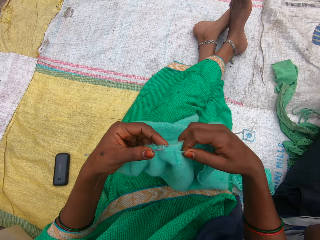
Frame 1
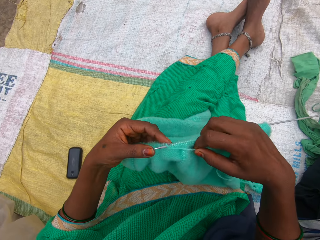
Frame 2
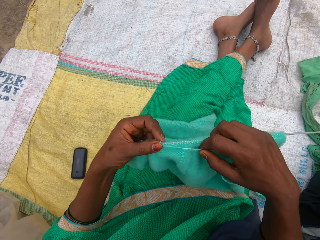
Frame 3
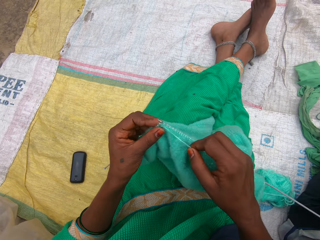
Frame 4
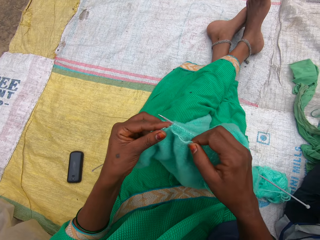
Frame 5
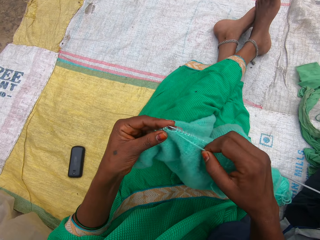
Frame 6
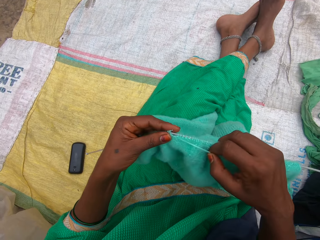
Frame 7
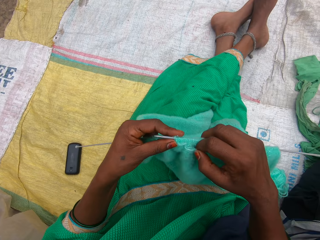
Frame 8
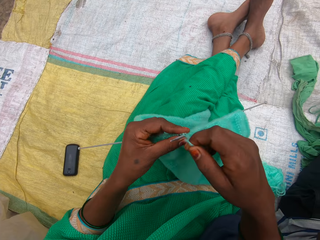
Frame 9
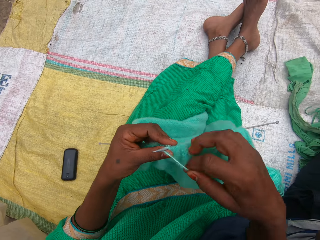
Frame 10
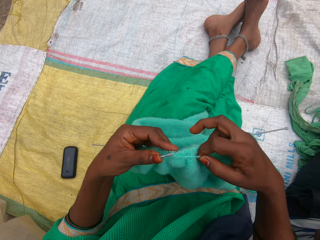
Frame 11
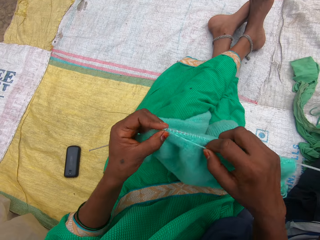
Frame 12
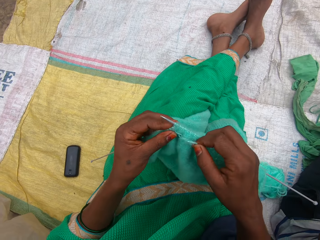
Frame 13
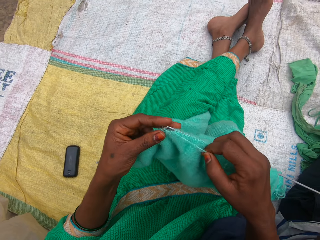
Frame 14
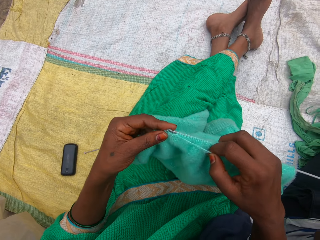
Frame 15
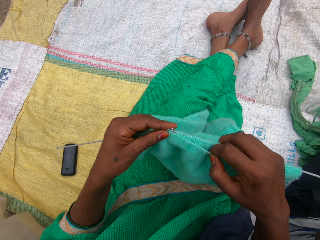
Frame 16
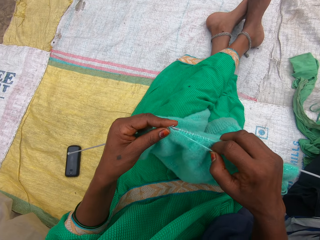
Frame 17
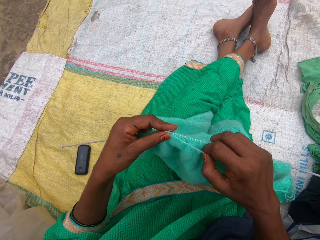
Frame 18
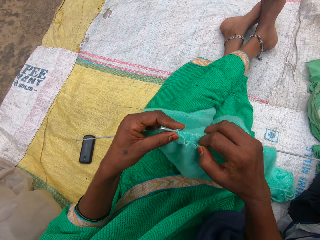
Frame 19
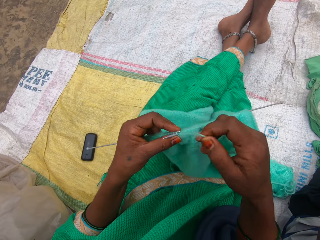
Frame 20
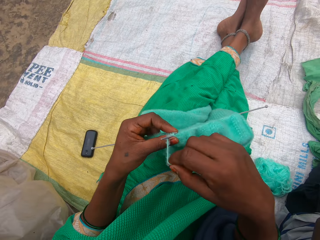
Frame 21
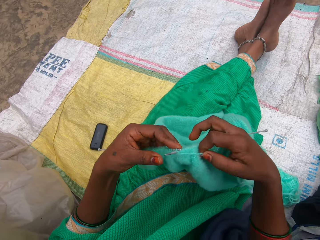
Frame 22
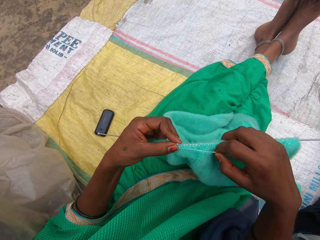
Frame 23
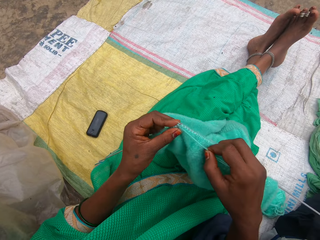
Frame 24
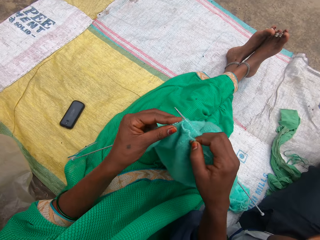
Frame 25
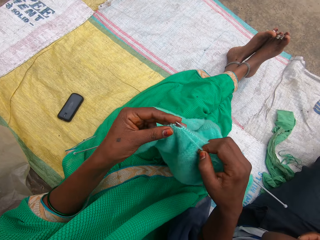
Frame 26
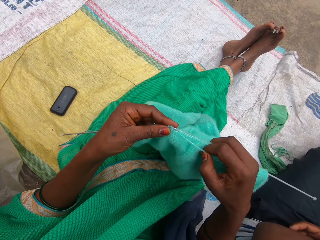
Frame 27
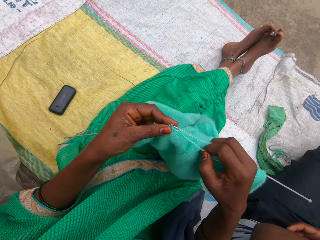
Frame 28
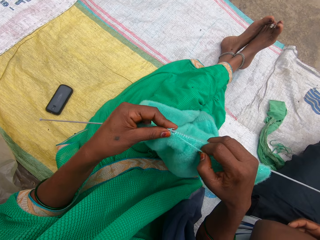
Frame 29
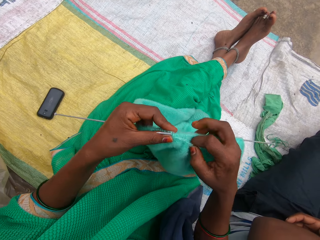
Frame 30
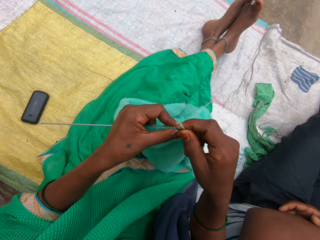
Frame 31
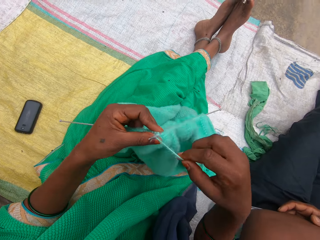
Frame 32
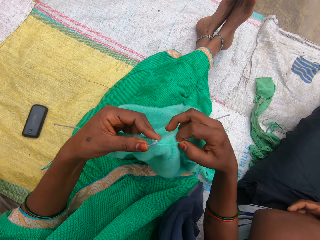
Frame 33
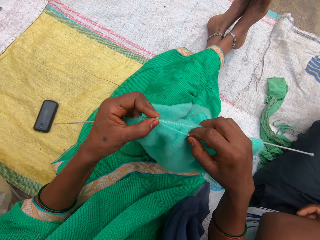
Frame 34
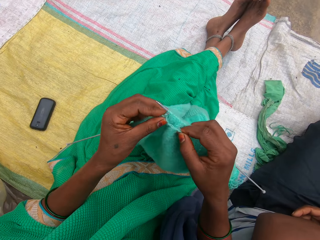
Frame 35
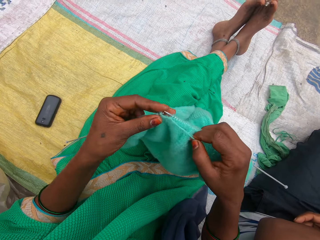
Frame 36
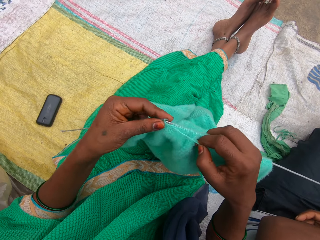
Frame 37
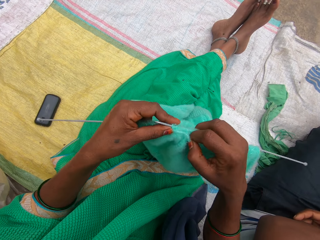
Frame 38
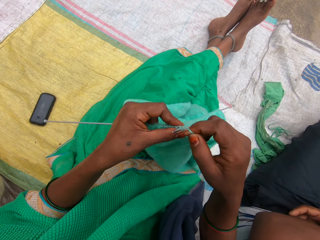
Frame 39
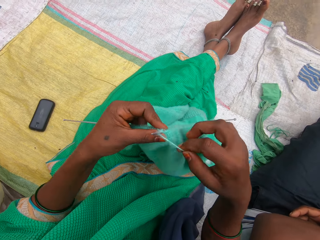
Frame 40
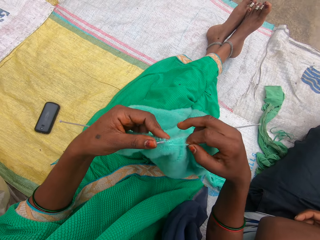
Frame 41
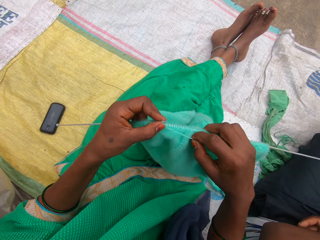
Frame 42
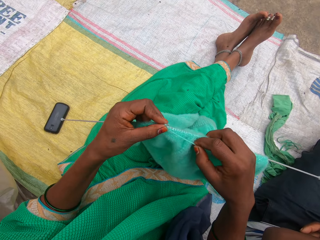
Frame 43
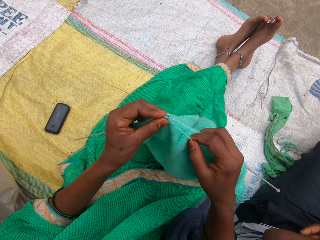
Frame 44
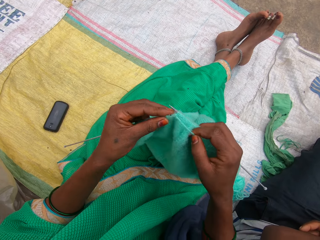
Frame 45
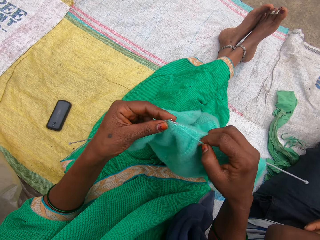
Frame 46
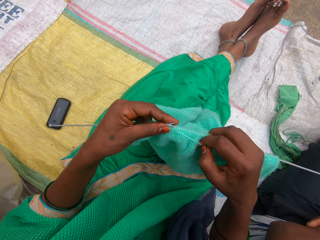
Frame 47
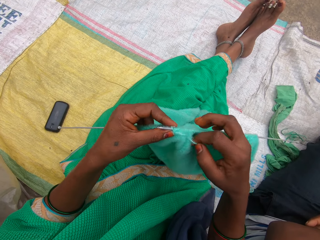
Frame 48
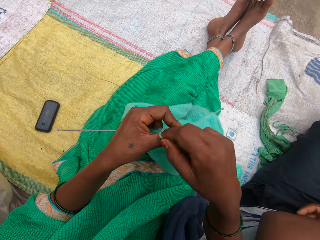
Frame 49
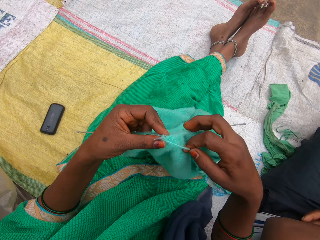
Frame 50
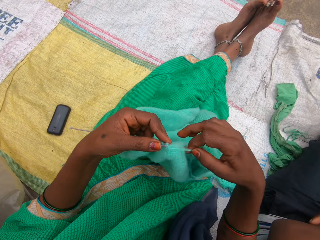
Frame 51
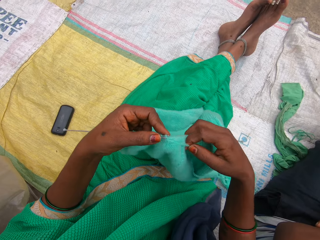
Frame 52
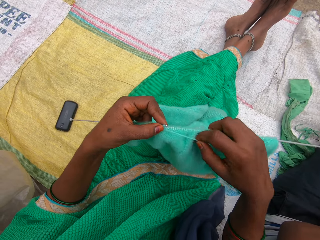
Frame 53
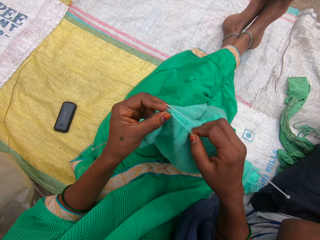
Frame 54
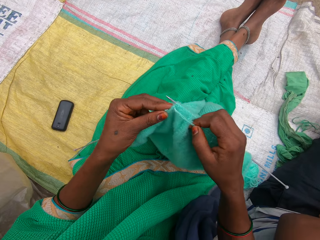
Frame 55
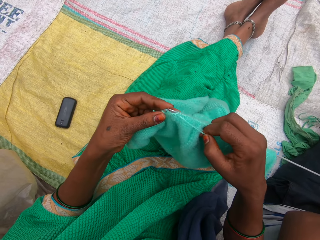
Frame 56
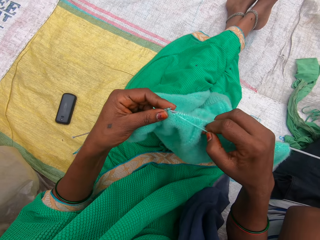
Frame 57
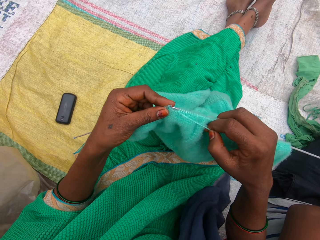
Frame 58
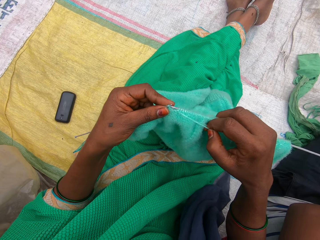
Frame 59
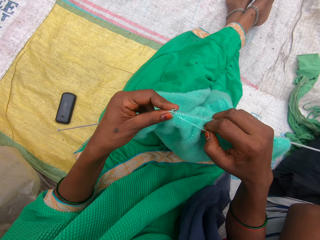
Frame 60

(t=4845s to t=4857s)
The camera wearer knits the fabric.

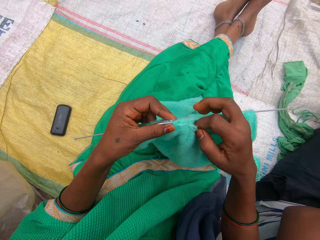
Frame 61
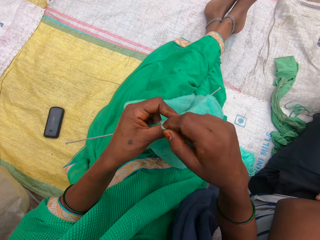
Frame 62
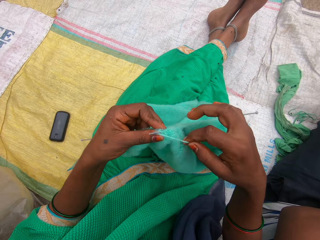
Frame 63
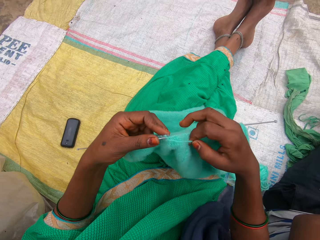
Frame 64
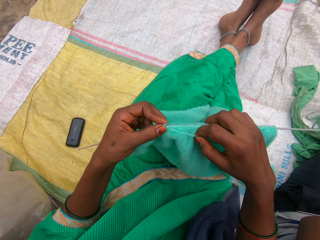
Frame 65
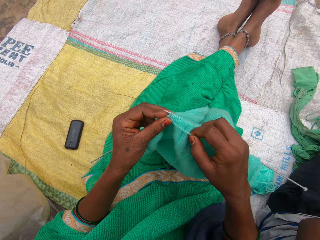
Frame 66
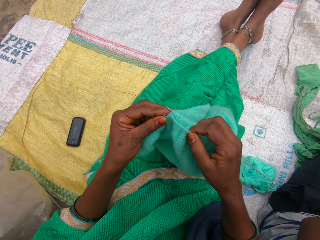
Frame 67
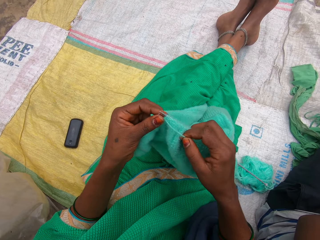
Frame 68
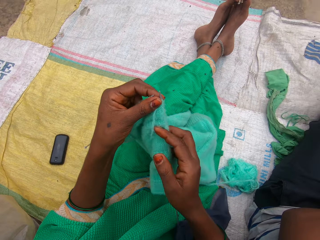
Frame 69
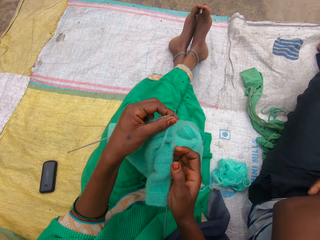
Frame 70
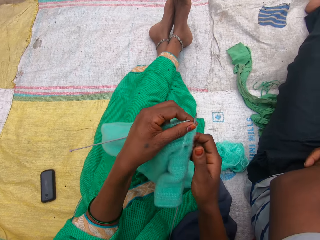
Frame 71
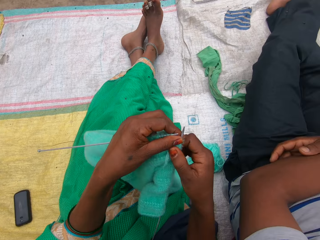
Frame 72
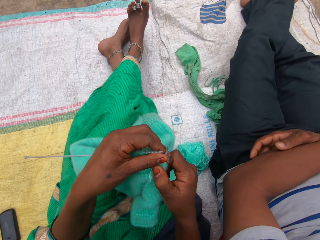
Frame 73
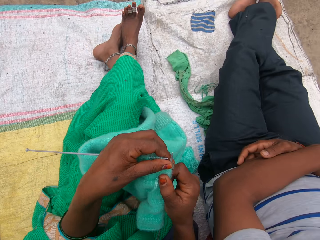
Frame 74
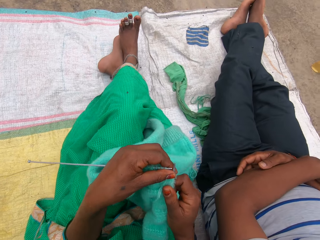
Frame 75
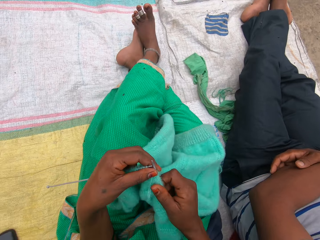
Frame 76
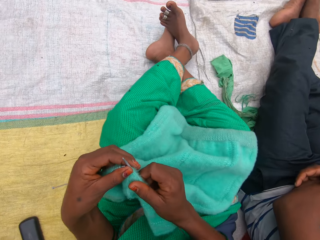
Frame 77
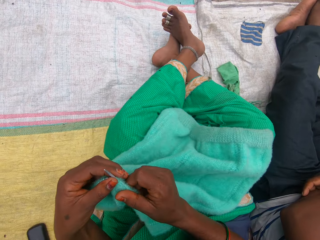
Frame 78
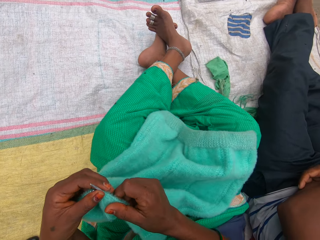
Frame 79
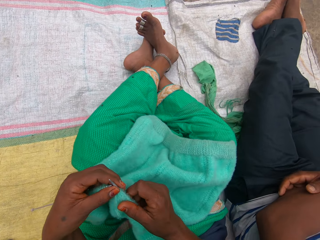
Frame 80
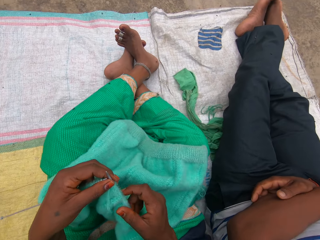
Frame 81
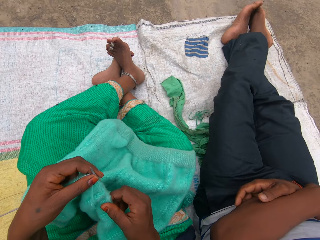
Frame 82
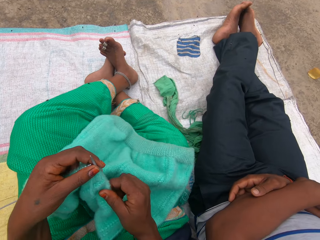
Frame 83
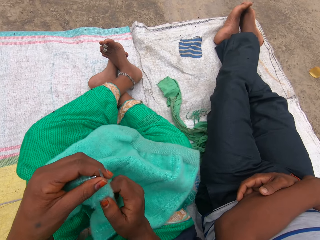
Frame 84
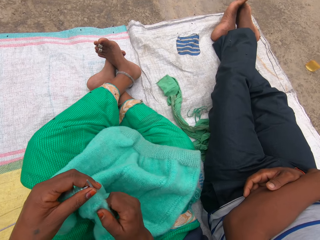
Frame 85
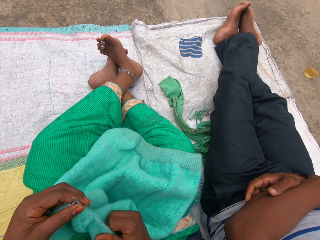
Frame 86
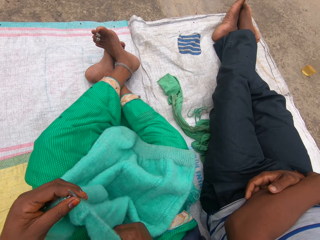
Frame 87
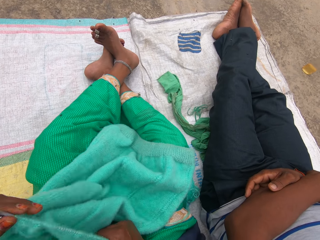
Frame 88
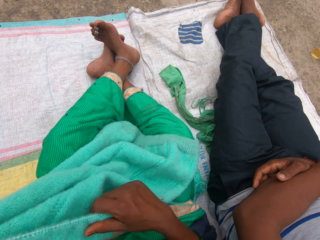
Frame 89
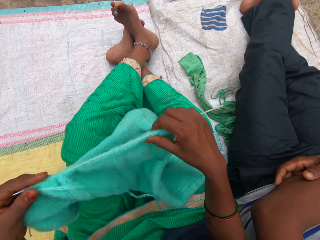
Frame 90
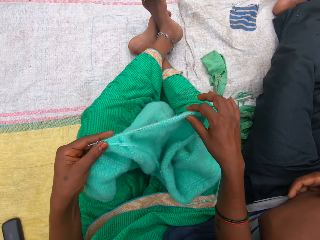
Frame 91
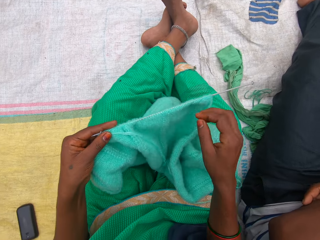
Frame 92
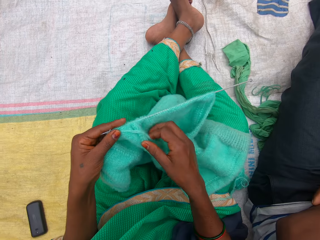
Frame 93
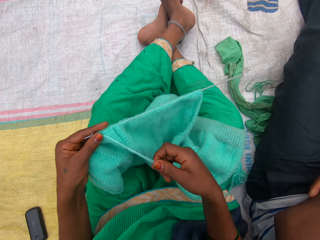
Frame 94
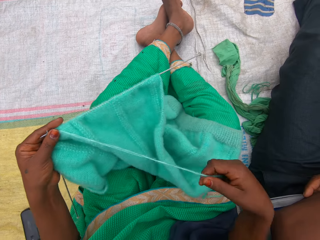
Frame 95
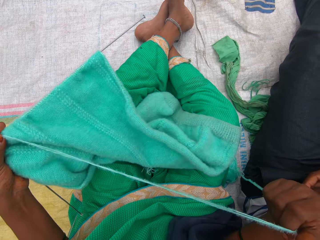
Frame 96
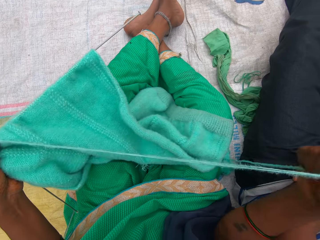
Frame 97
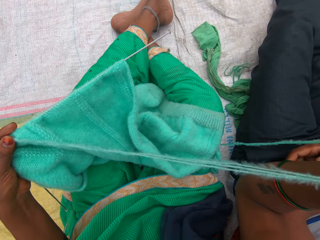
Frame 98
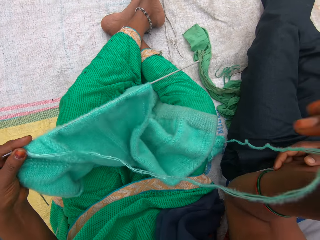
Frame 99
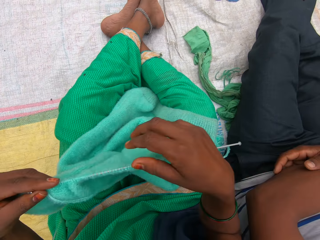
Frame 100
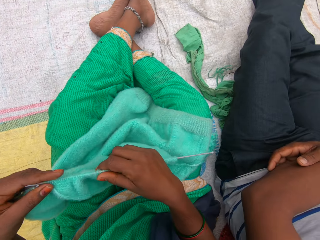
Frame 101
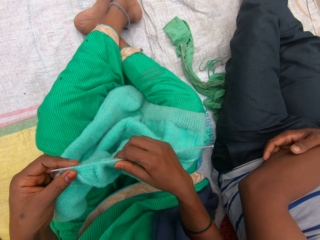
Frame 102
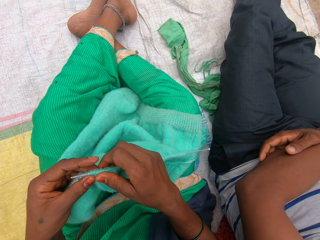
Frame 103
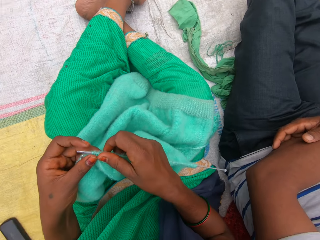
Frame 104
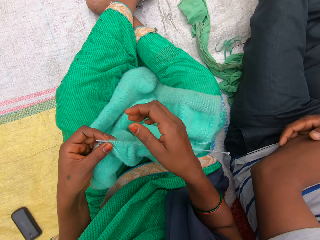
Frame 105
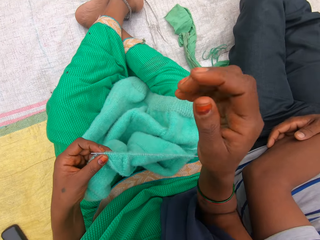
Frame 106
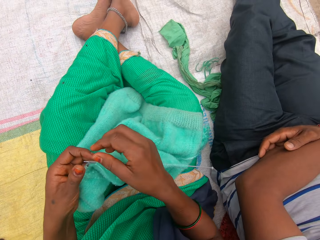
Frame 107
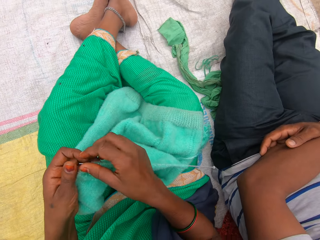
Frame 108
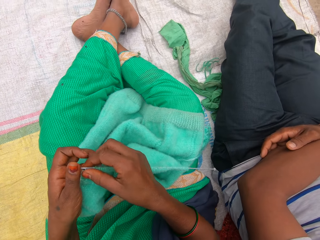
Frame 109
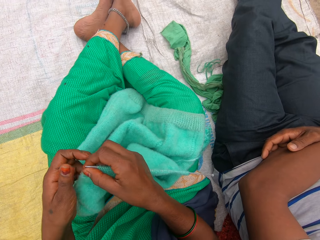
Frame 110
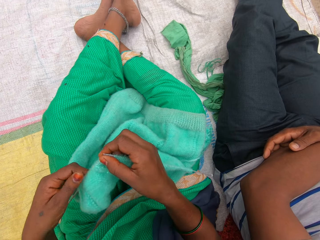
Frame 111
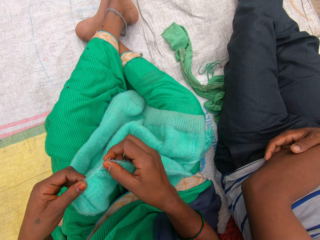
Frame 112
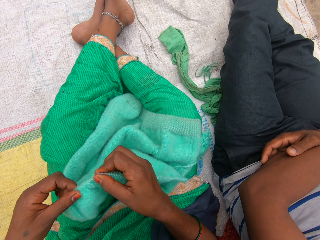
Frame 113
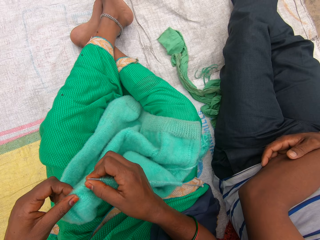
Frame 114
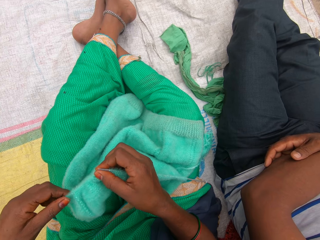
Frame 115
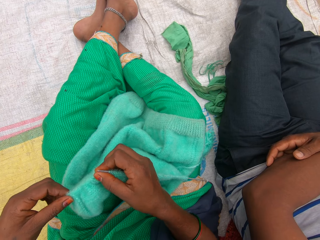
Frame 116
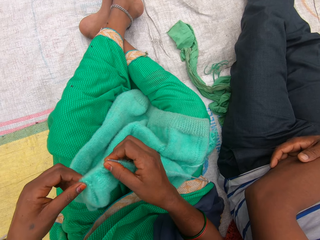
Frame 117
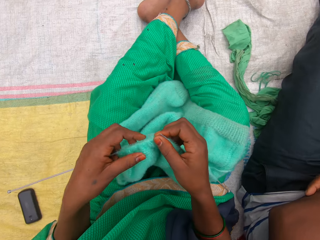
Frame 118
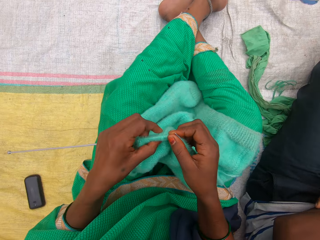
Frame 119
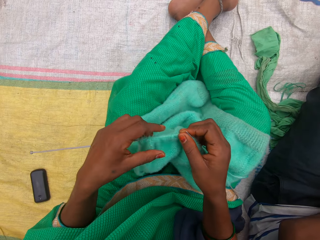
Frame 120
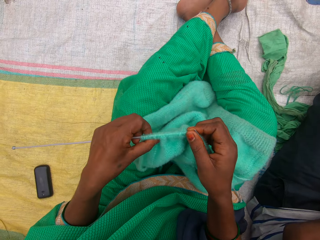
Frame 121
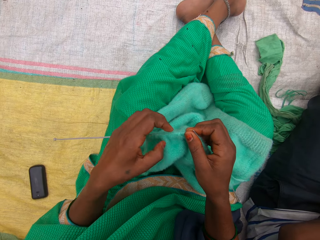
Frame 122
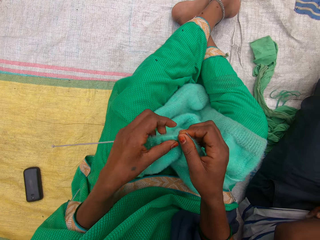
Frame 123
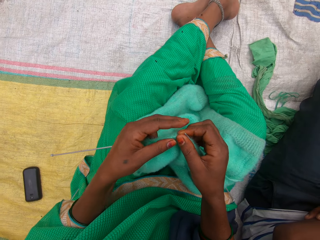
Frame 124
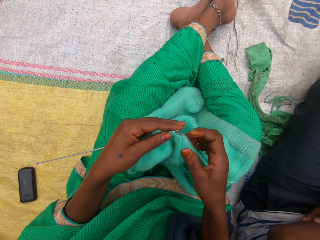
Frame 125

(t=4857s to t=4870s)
The camera wearer moves herself. She moves the fabric. She straightens the thread. She straightens the fabric.
